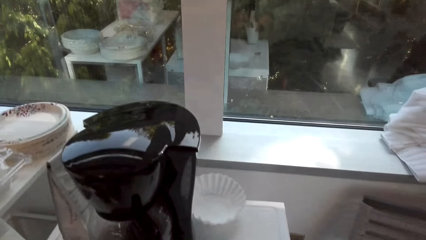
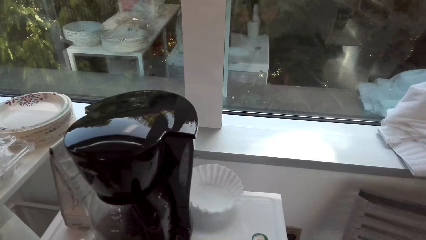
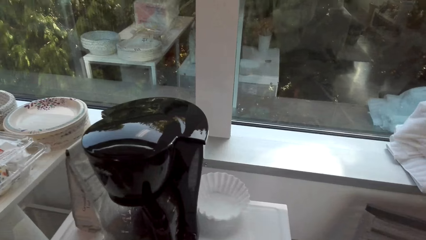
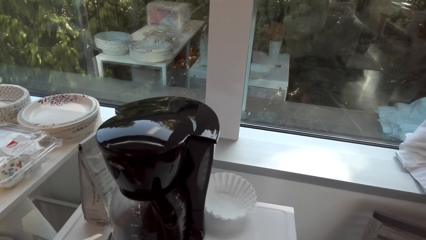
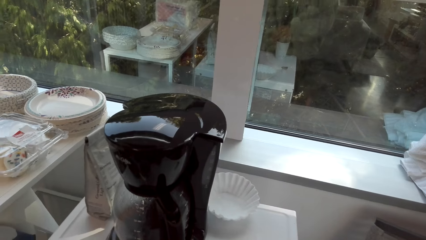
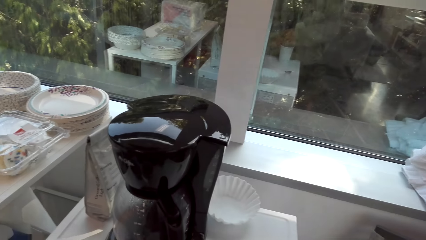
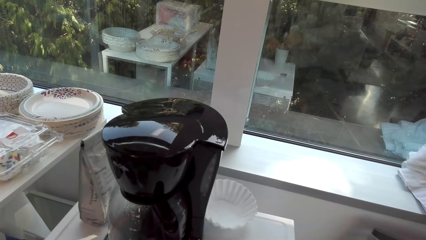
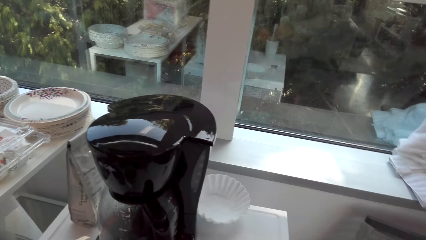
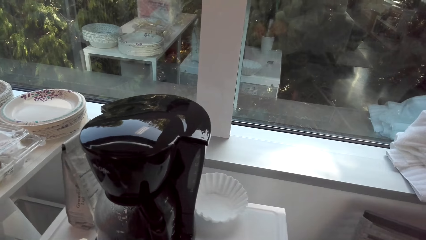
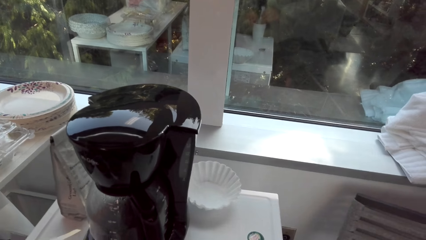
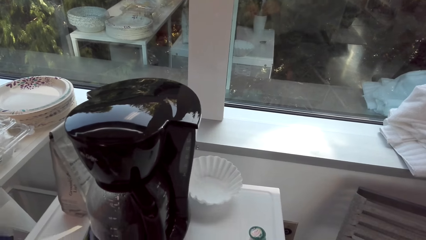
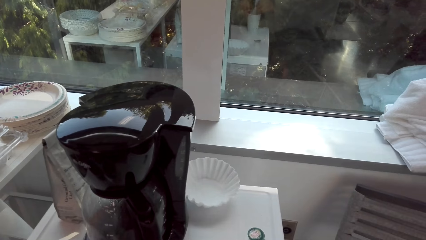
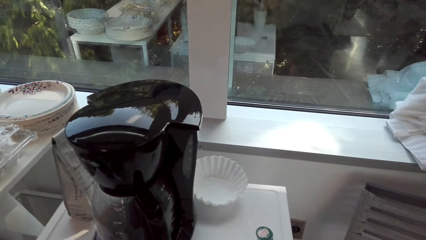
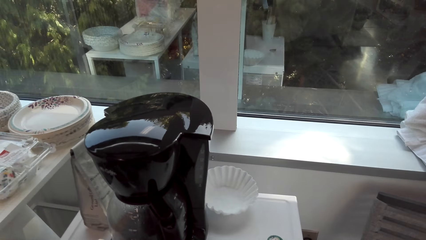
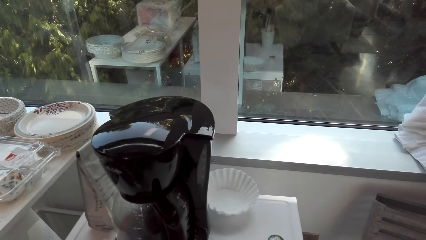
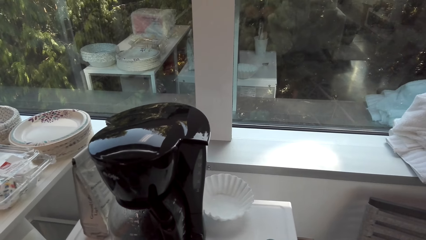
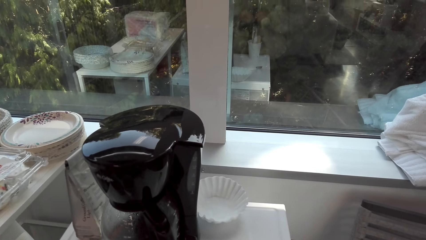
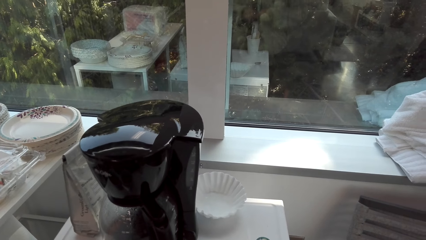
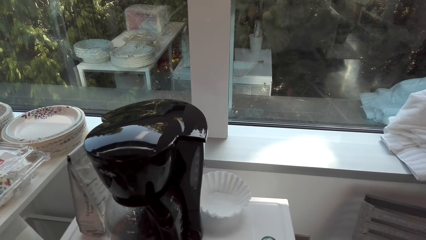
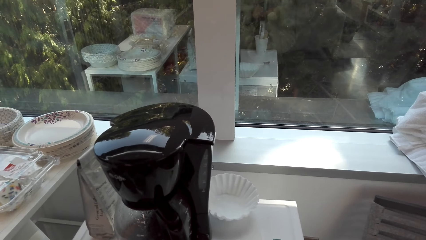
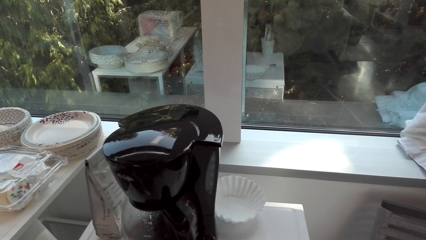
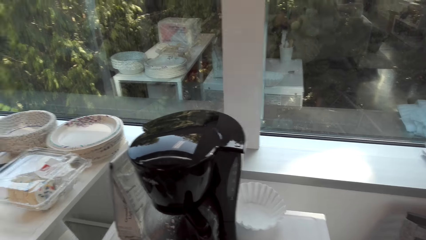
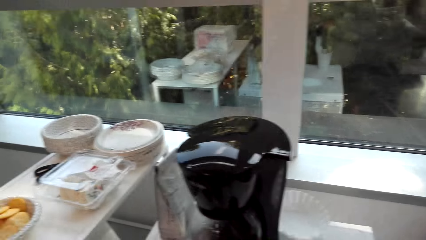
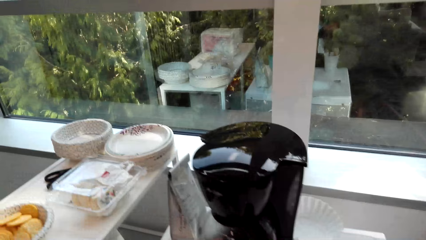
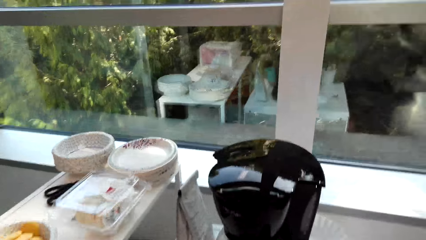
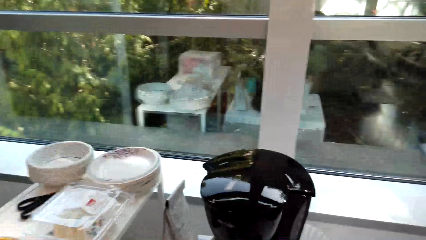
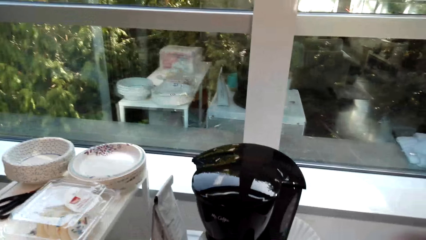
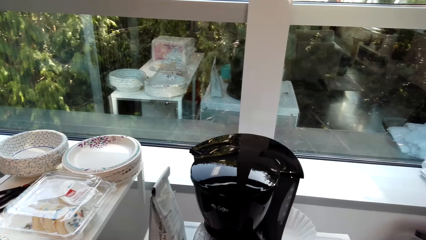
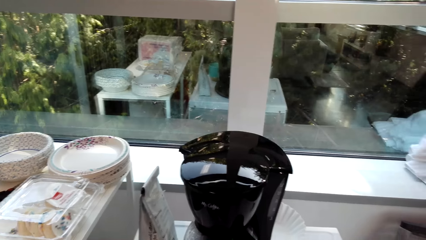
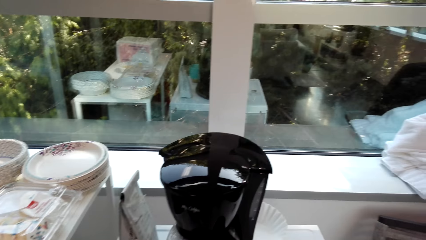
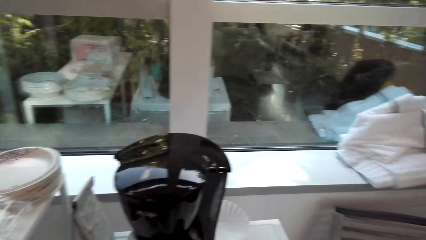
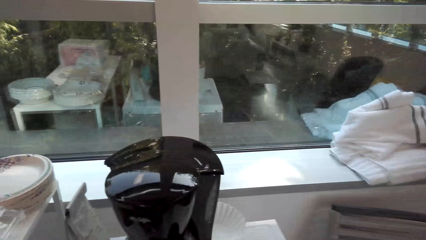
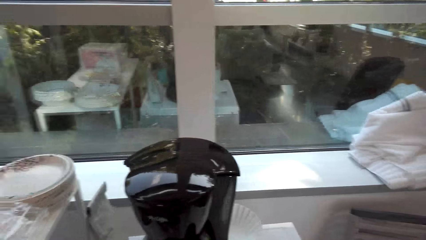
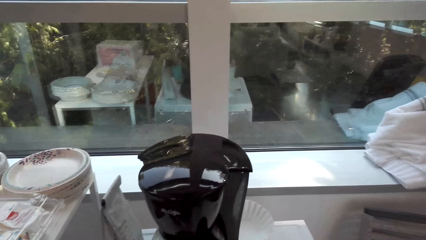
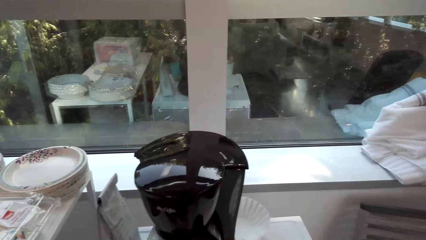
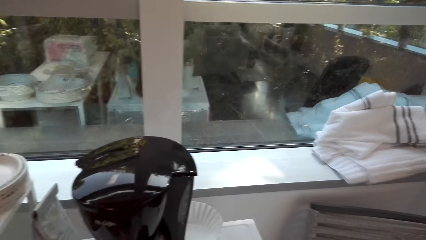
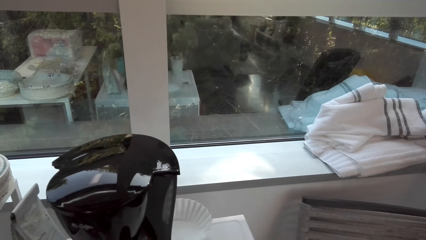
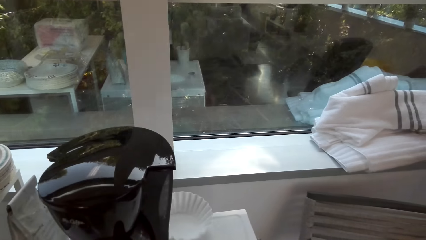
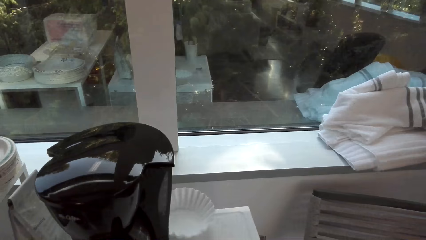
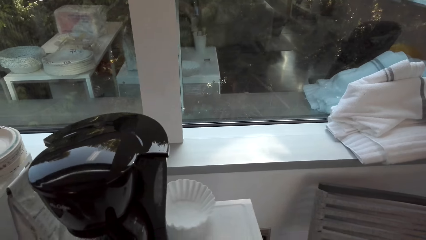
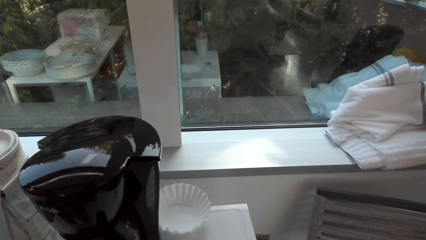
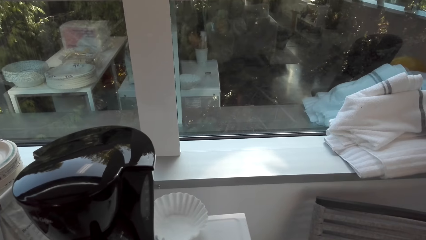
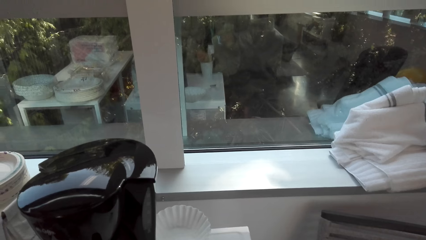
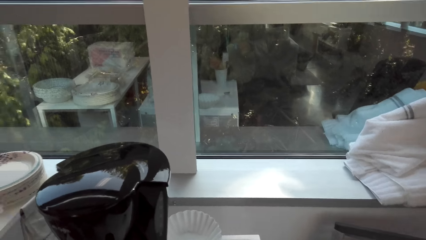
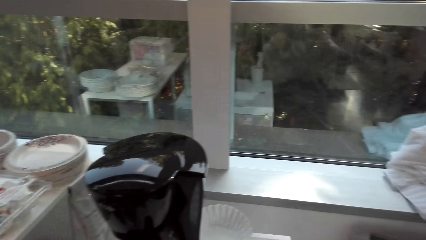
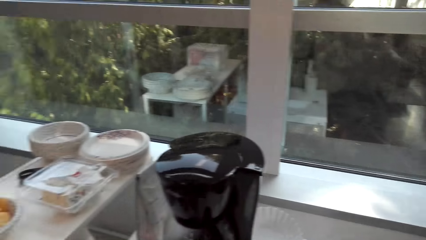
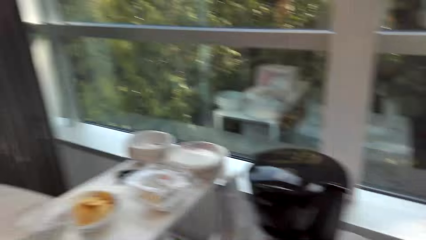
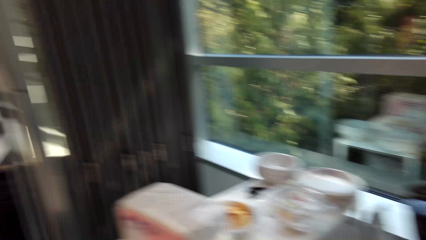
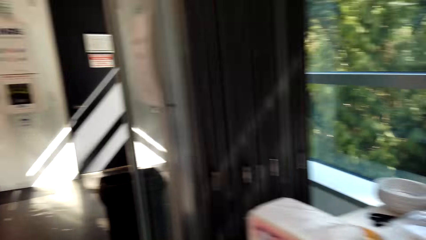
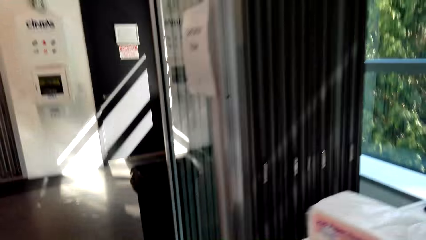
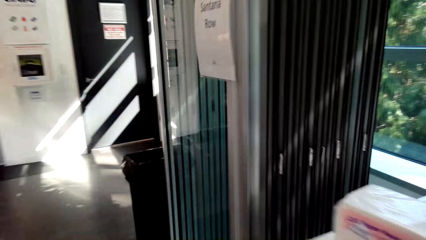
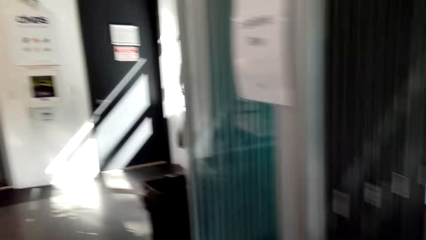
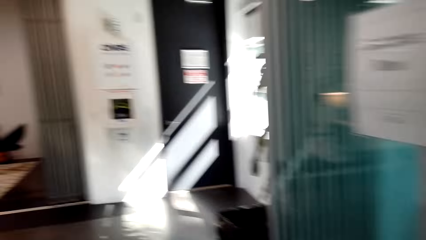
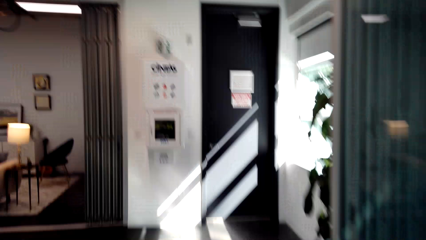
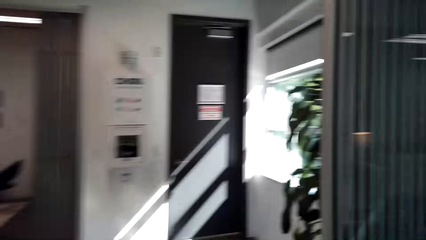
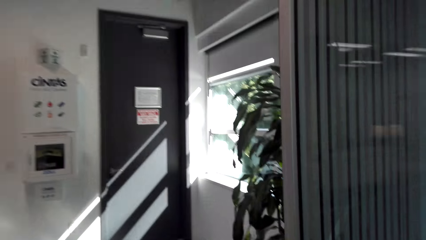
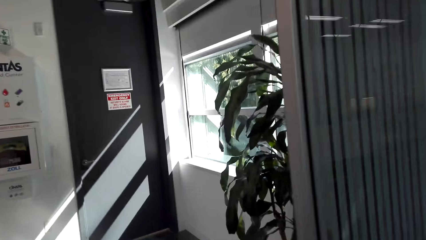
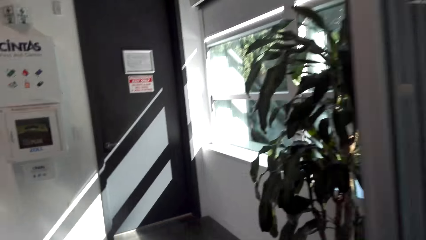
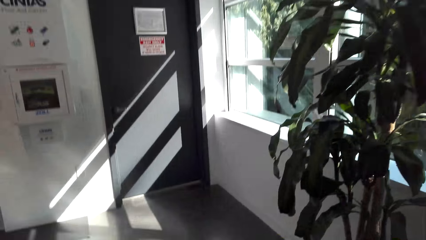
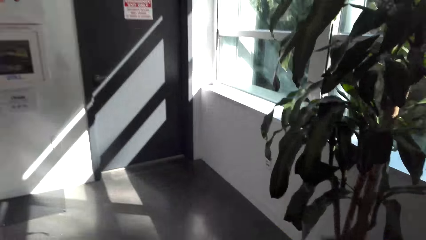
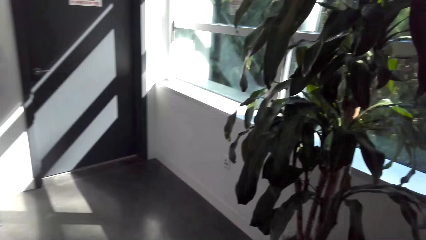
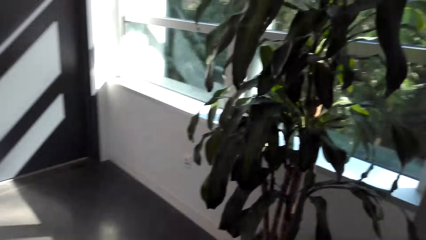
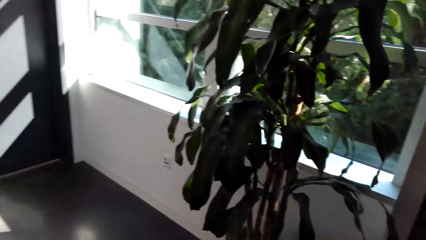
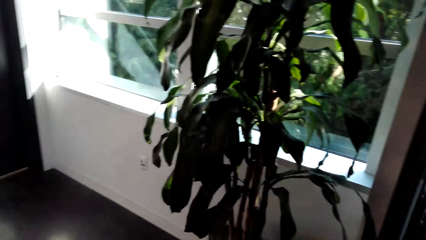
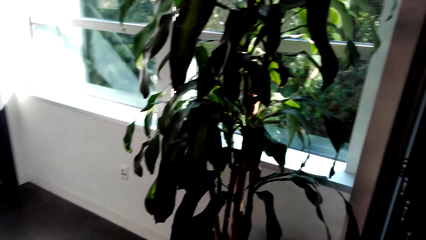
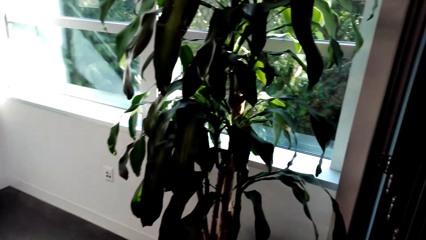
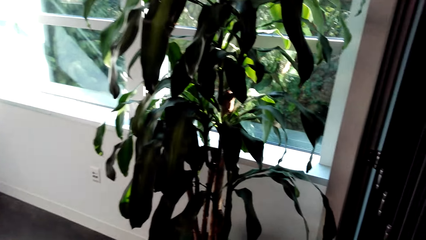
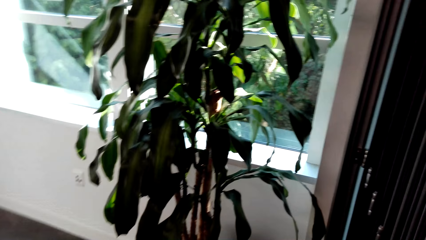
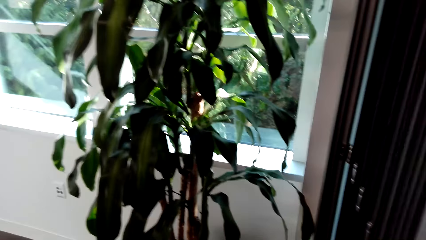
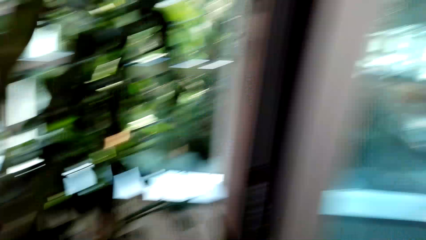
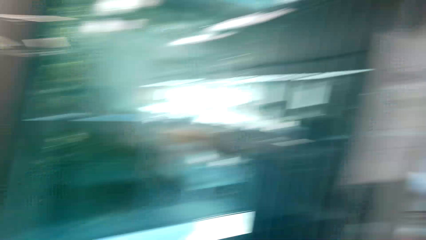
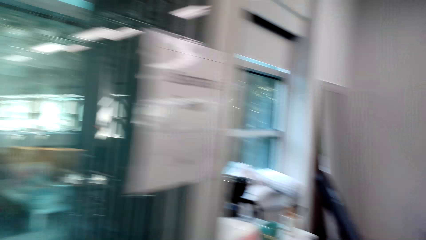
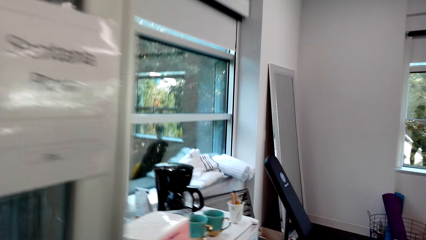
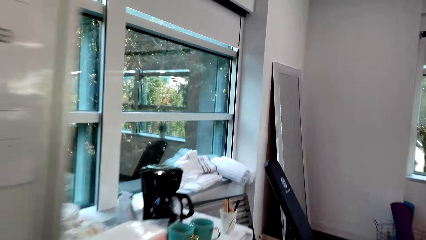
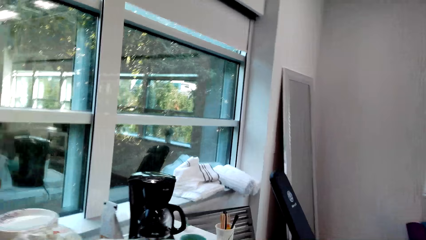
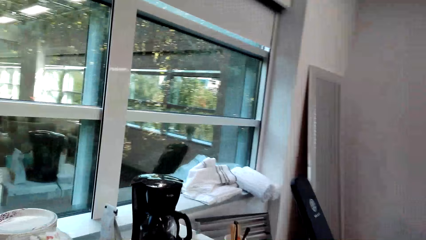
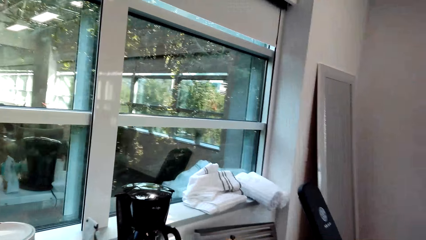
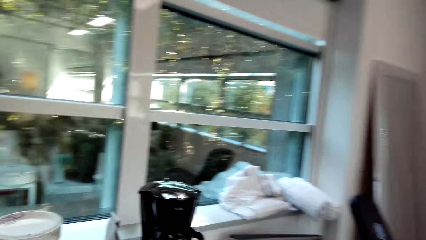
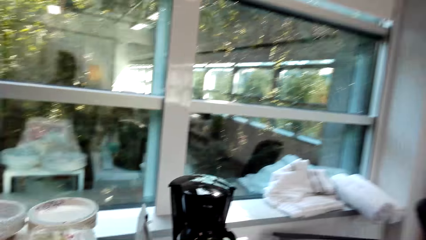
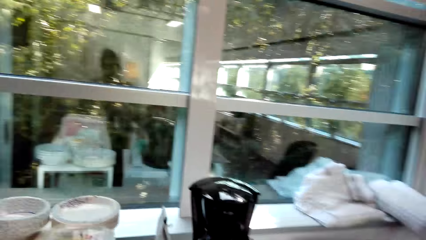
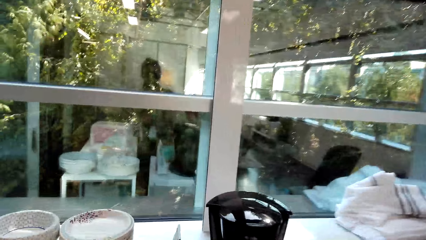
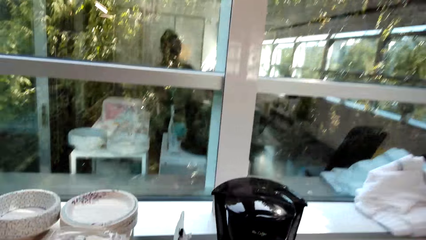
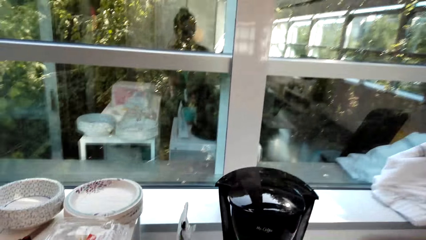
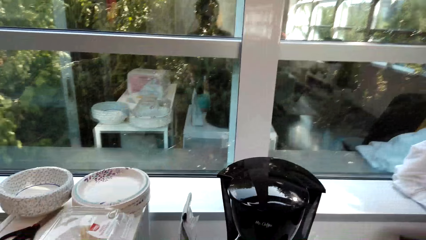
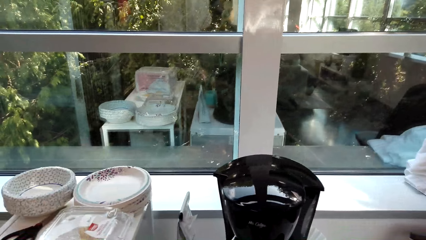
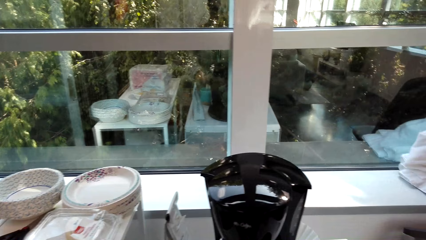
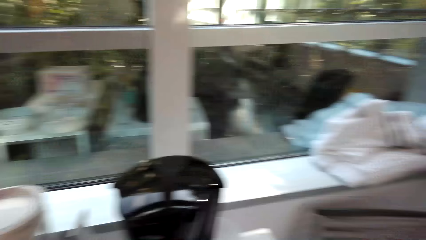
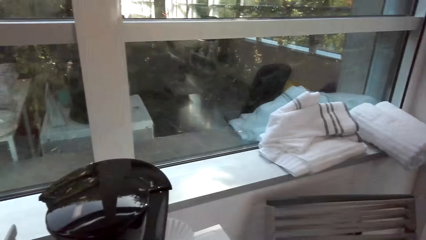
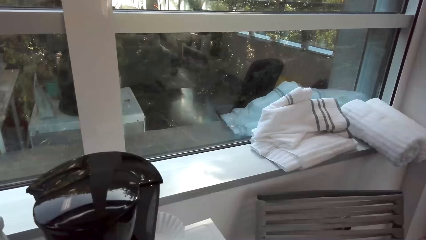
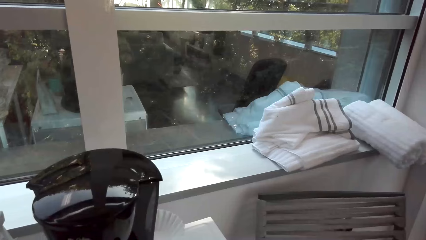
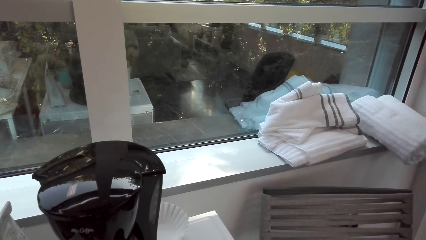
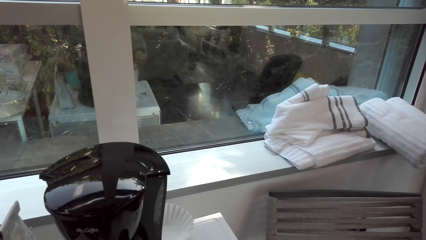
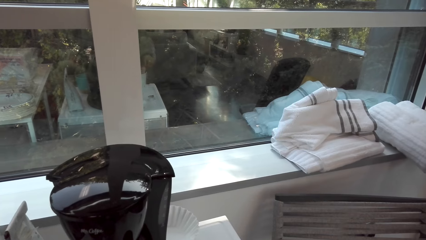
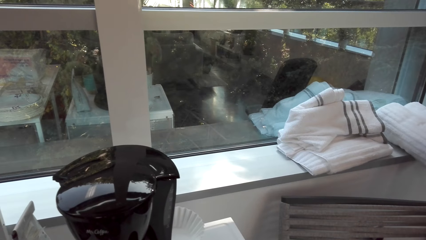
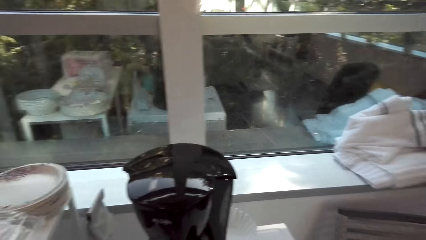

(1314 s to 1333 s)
The camera wearer walks around the building. They look around. They walk around the building. They look around.
